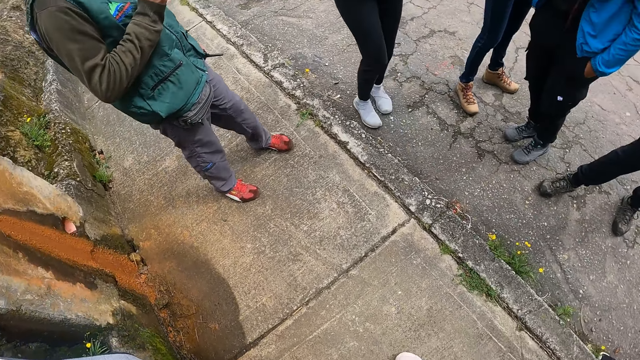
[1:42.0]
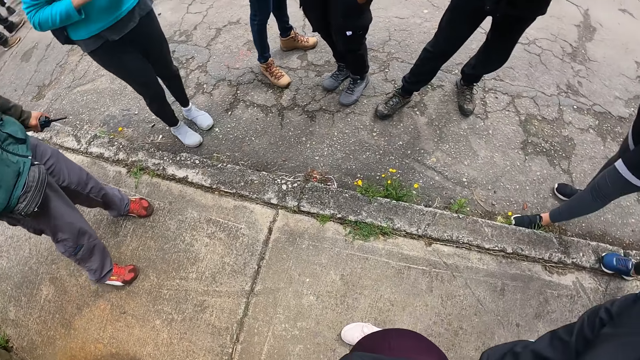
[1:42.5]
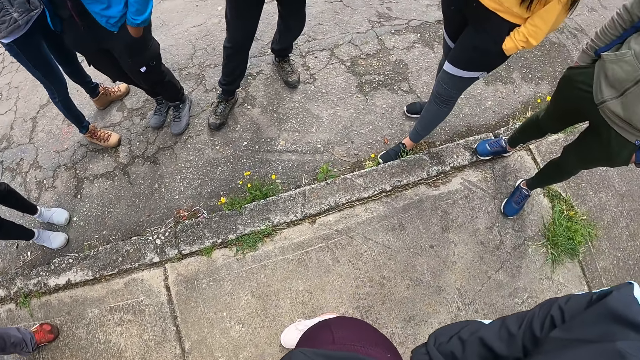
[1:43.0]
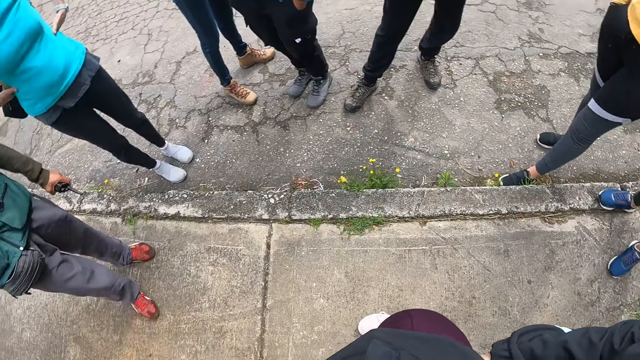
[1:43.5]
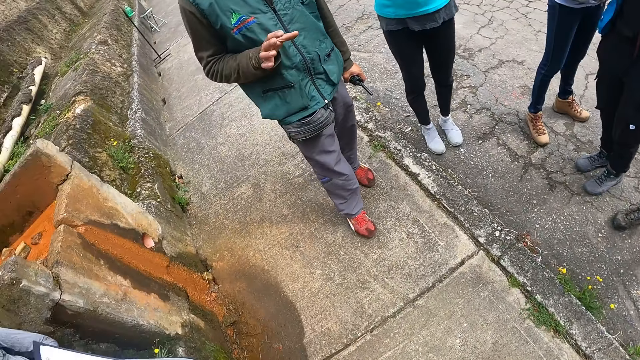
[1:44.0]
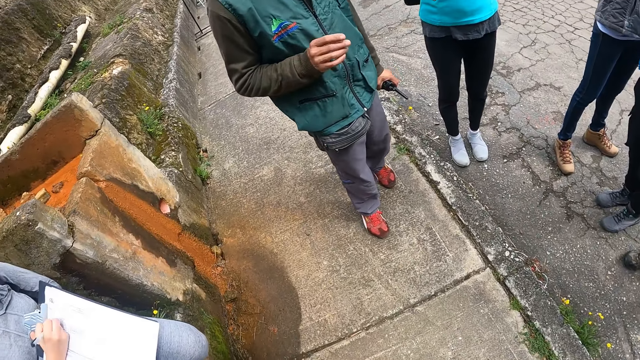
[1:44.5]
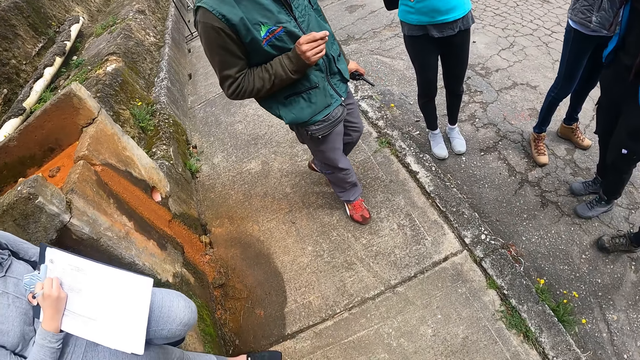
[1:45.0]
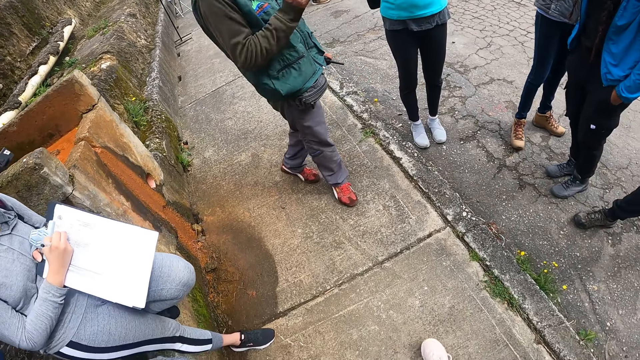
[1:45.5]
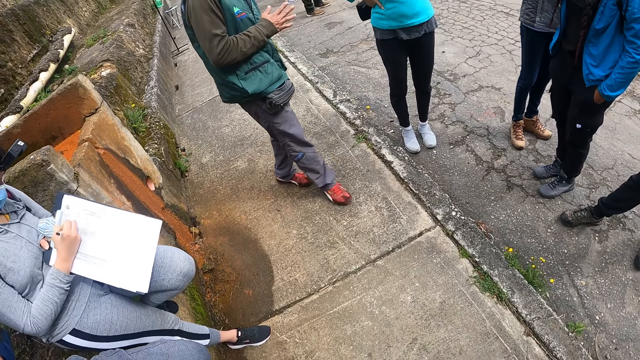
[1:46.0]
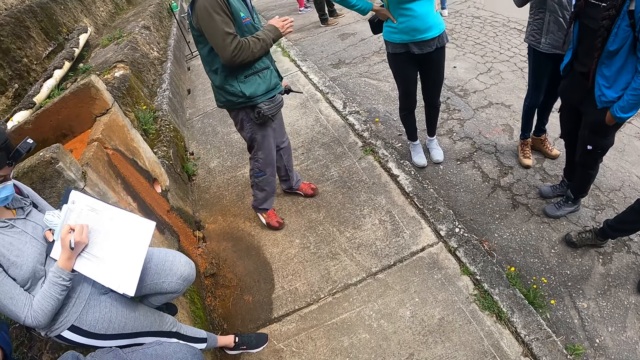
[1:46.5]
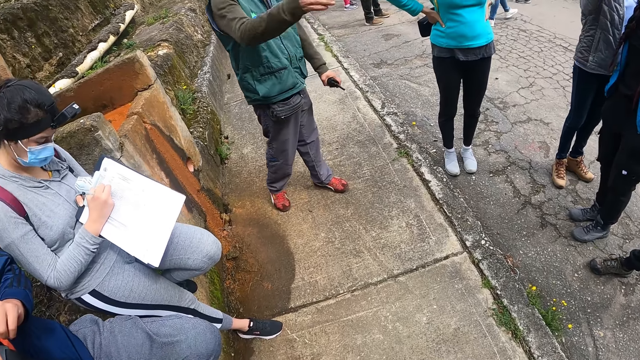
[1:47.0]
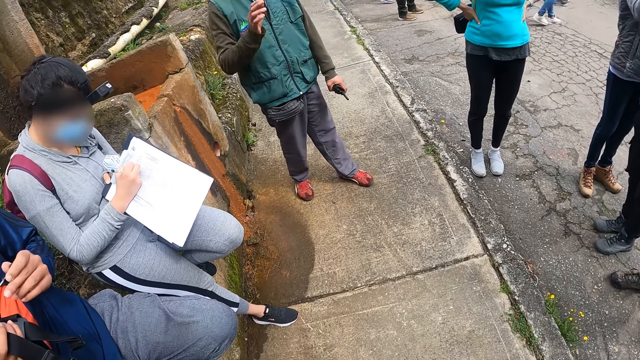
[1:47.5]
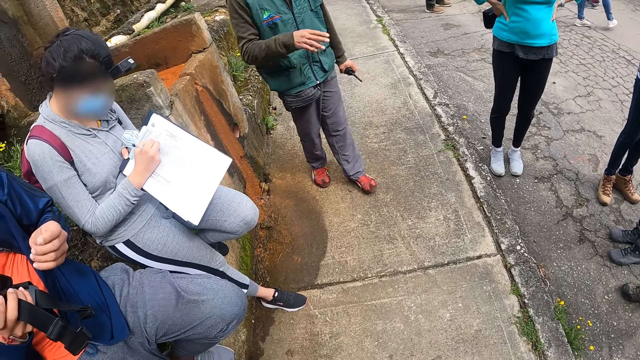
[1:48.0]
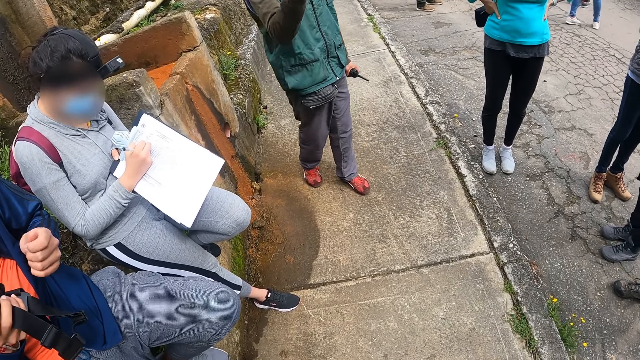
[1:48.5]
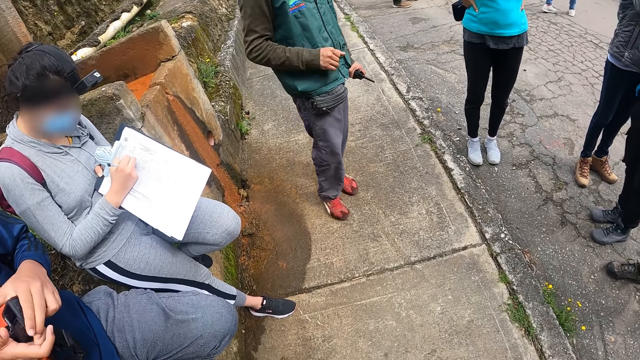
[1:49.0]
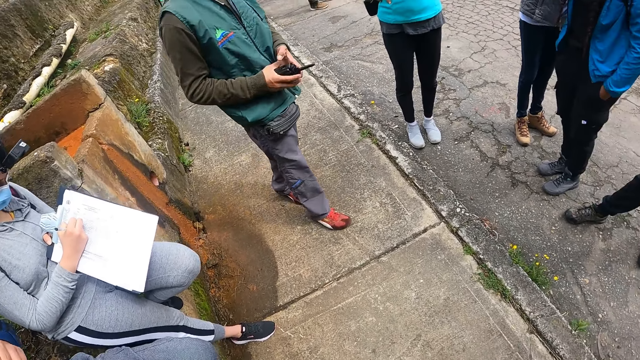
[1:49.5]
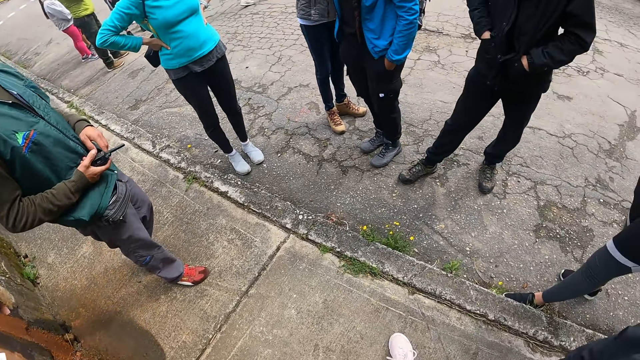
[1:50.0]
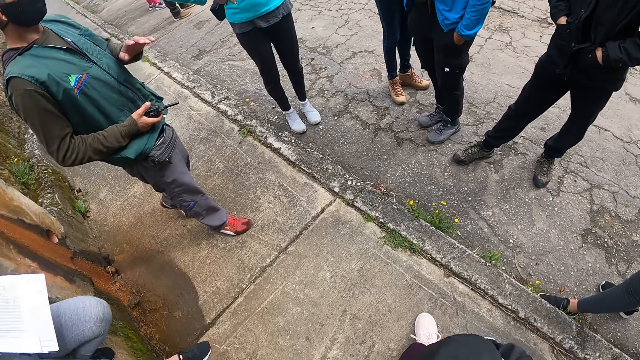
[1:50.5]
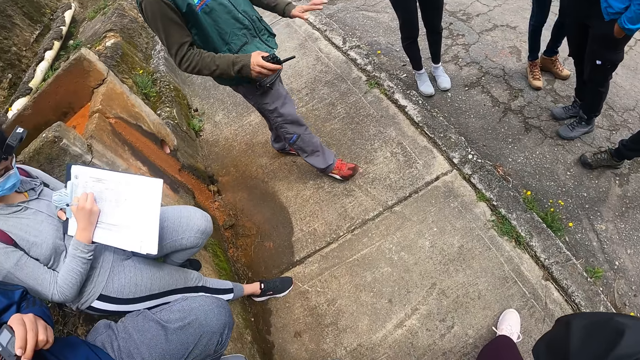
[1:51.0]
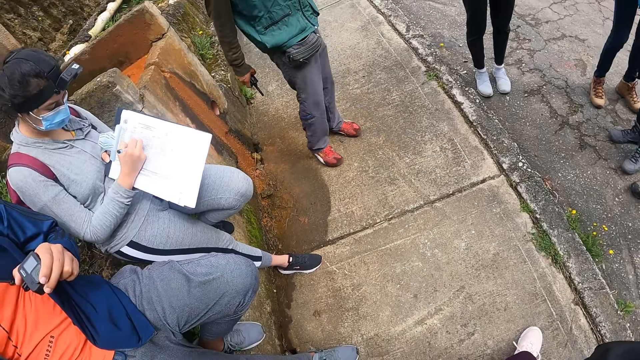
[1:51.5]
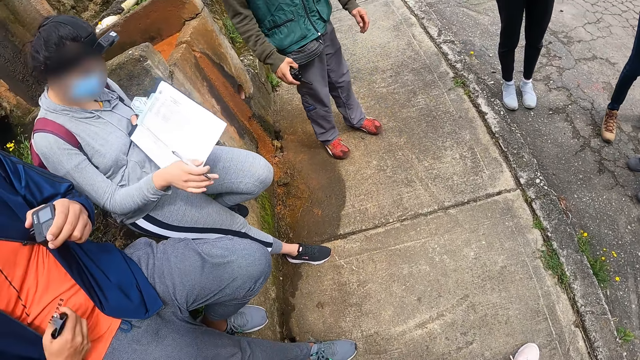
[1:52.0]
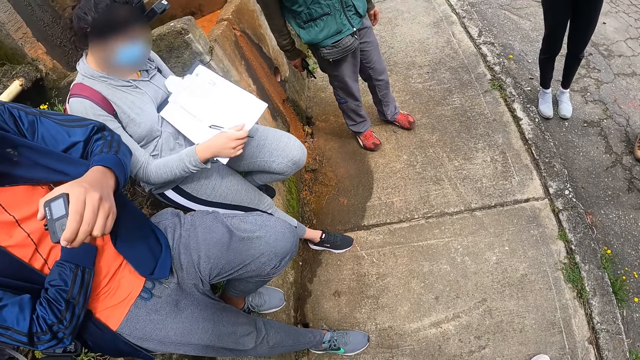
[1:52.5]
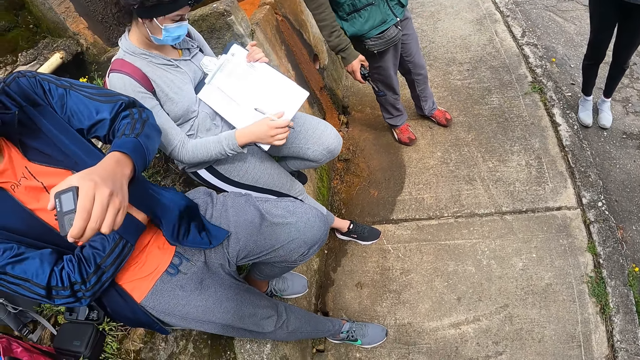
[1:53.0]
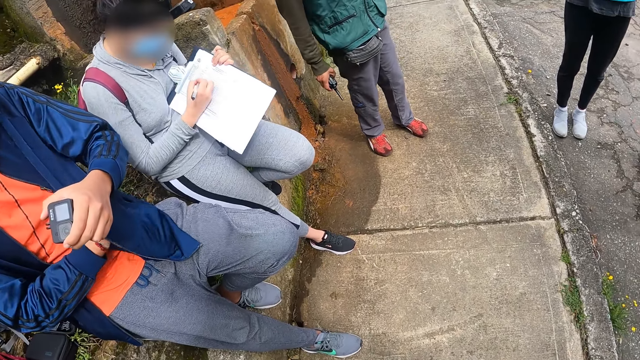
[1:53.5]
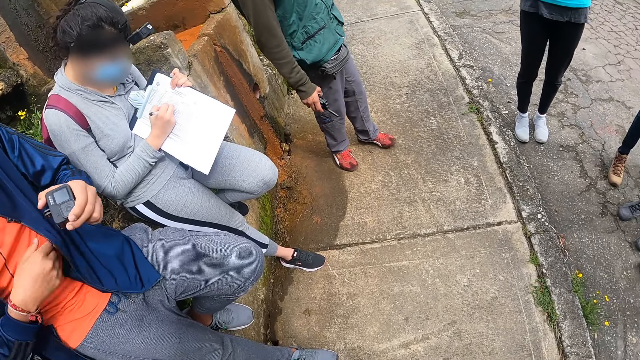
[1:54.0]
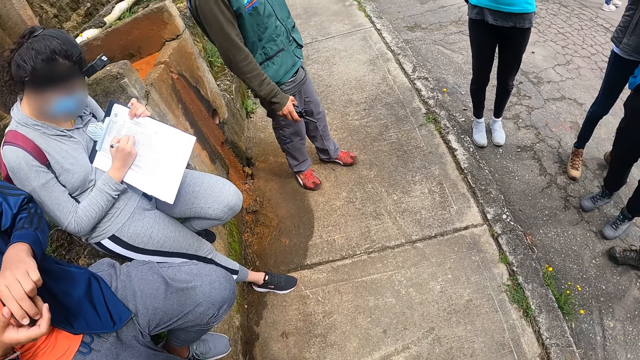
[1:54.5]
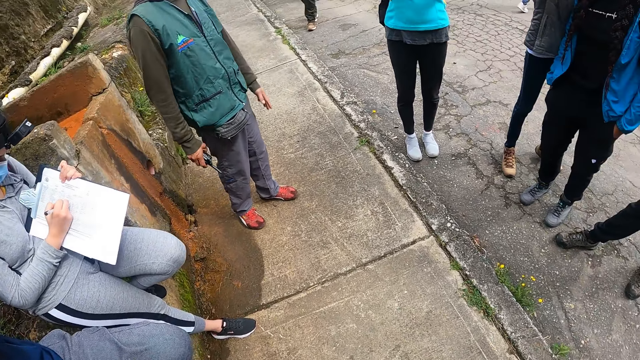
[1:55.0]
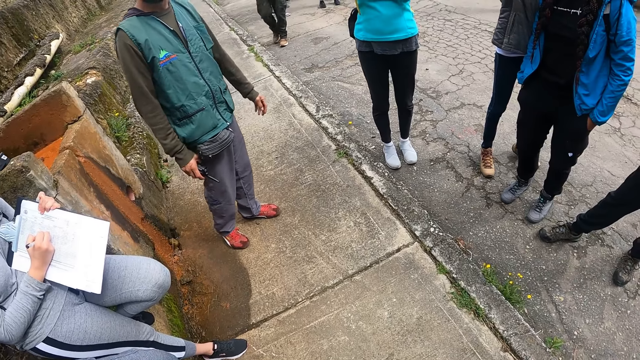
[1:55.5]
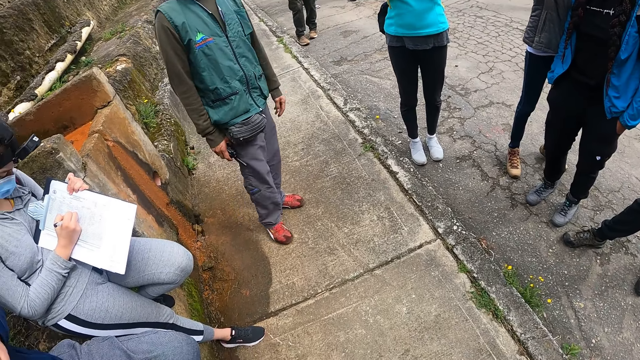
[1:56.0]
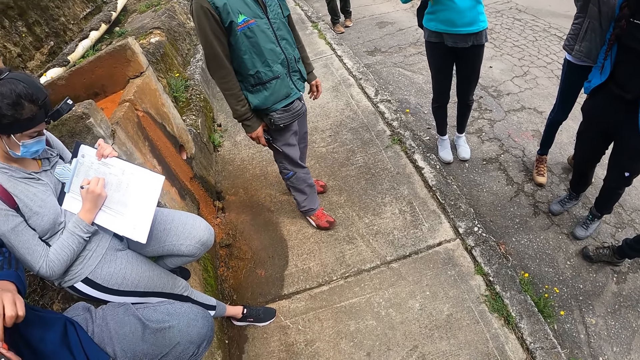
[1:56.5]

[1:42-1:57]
The camera wearer looks around the road. A man moves a hand. The man passes a voice recorder in his left hand to his right hand. The camera wearer moves a hand. Another man puts part of the headcam in his pocket with his right hand. He puts a hand in the pocket. A woman writes on a paper.

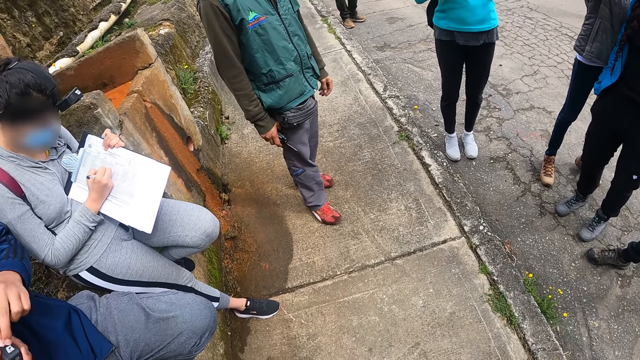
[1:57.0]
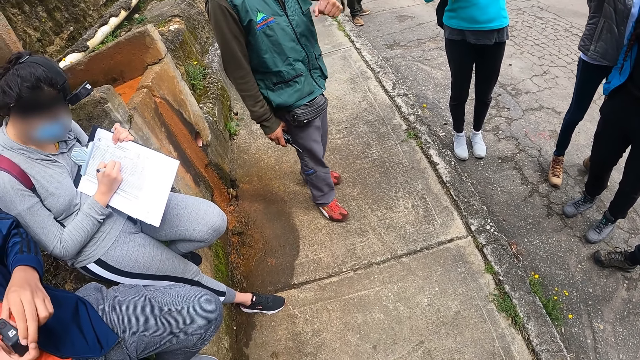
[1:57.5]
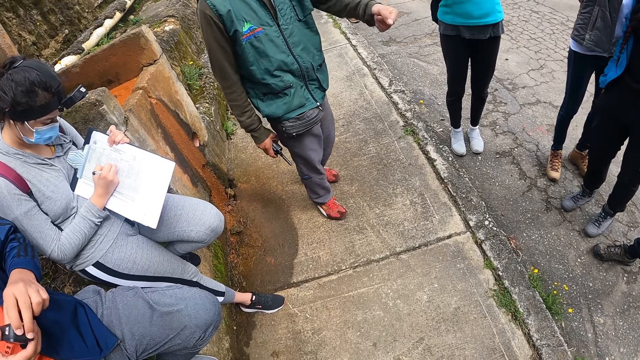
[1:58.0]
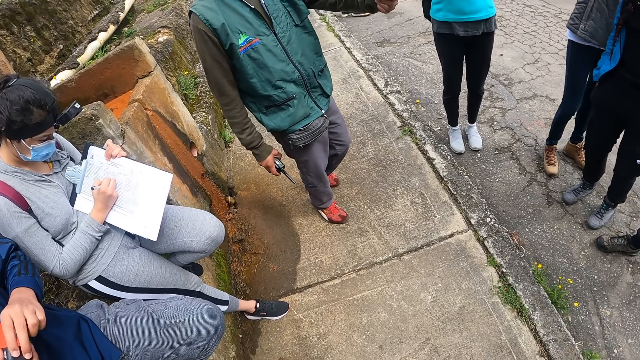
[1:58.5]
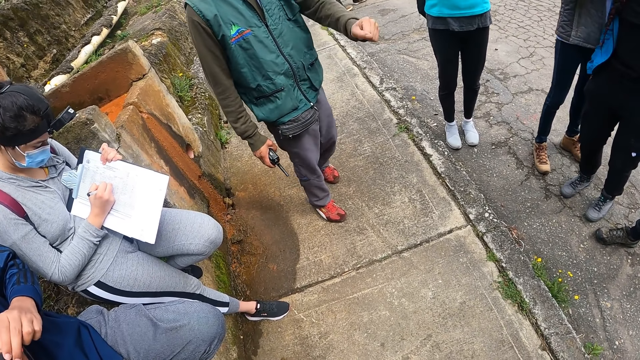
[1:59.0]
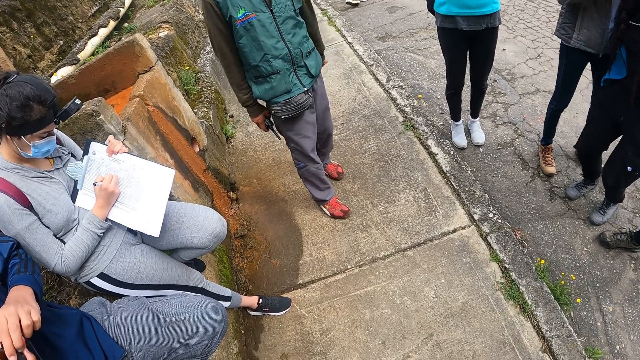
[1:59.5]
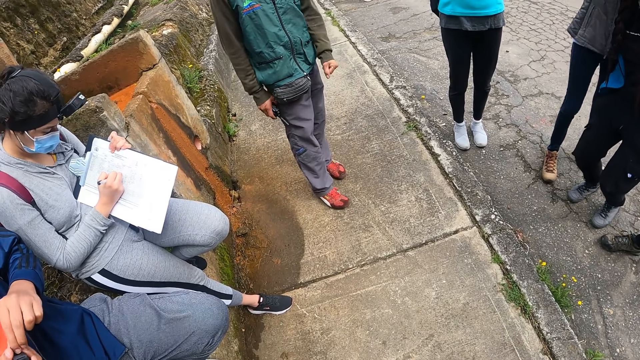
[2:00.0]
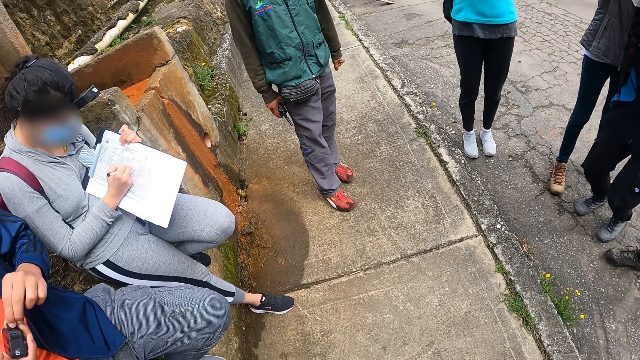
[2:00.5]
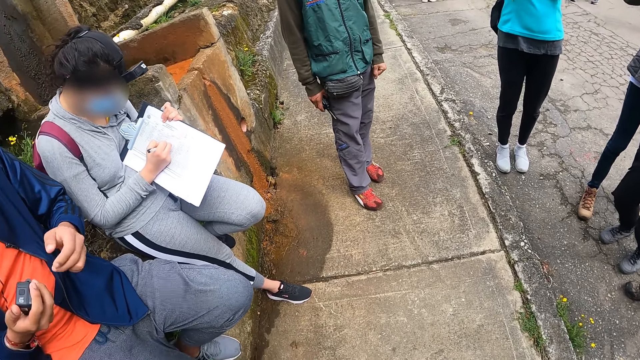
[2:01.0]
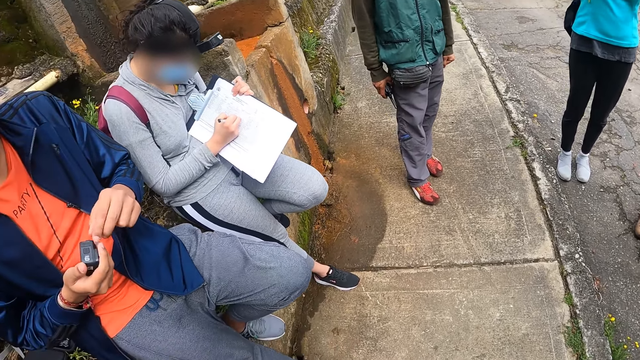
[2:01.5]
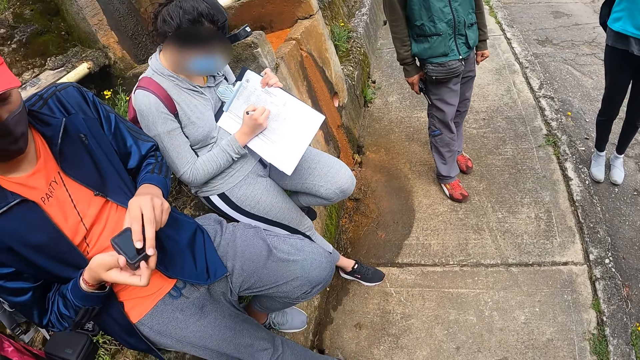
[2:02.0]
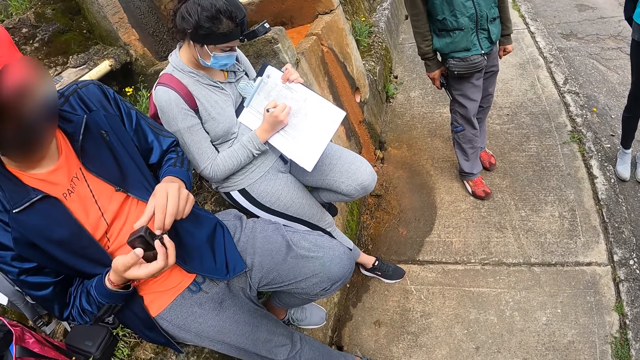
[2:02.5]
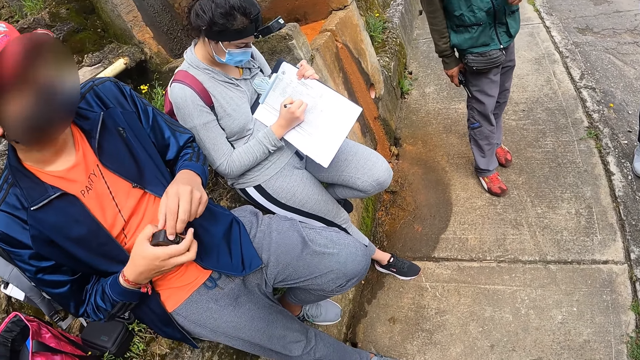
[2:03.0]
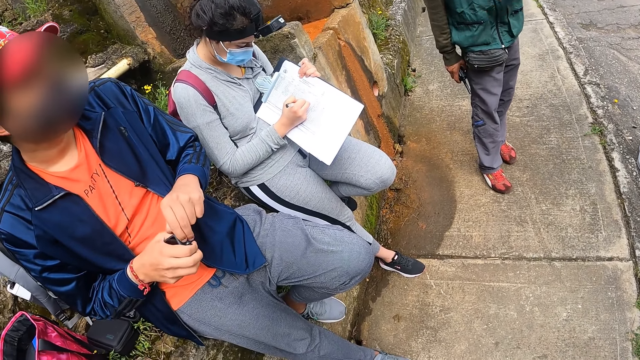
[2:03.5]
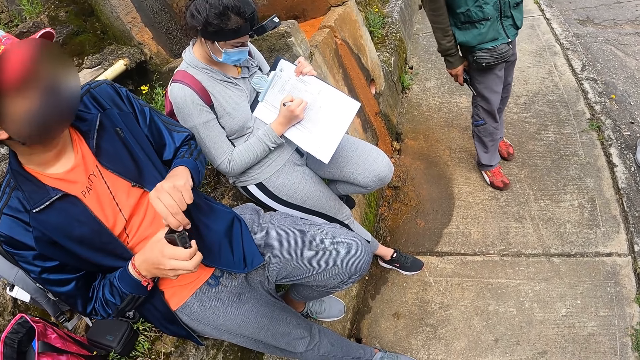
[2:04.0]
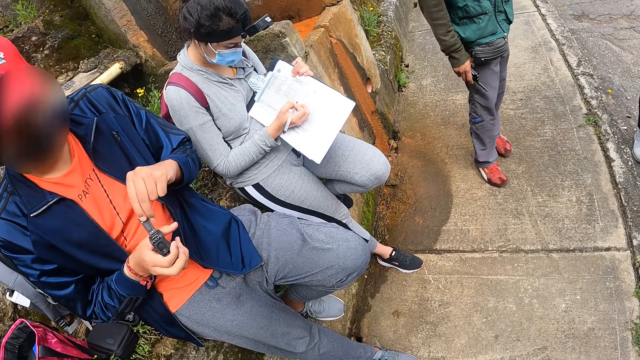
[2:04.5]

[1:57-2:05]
A man fixes the headcam with his hands. He holds the camera with his hands.
